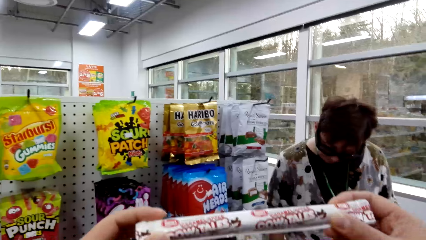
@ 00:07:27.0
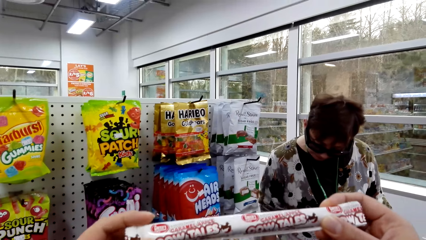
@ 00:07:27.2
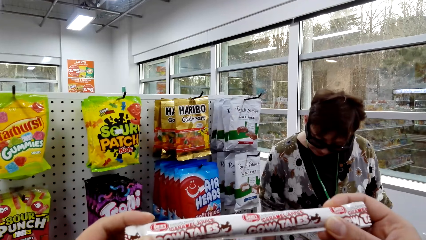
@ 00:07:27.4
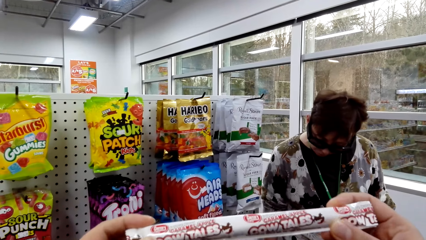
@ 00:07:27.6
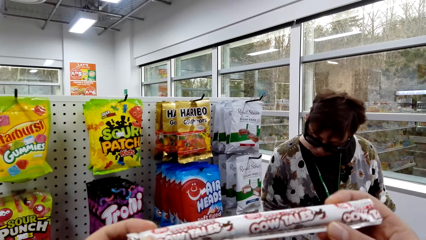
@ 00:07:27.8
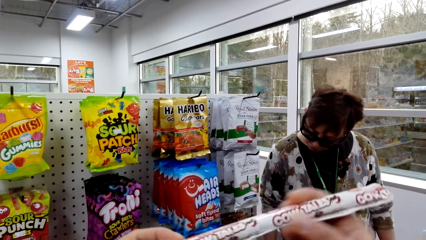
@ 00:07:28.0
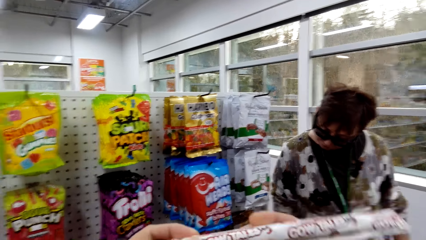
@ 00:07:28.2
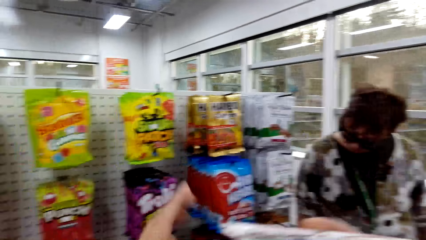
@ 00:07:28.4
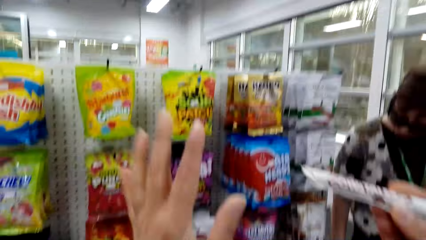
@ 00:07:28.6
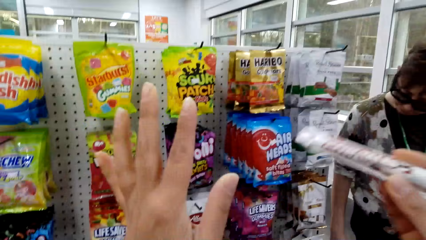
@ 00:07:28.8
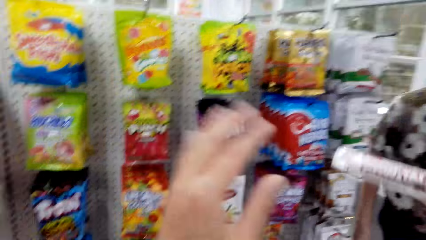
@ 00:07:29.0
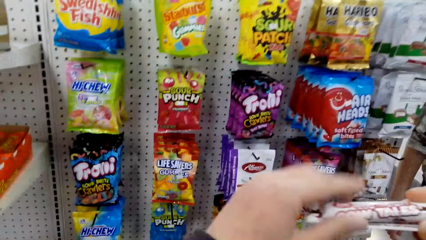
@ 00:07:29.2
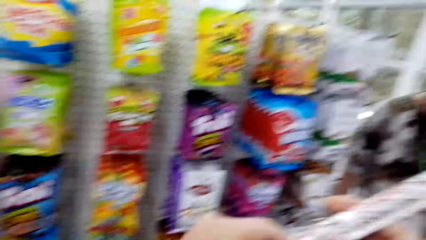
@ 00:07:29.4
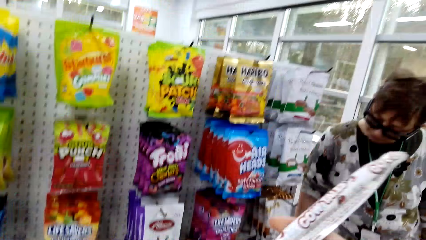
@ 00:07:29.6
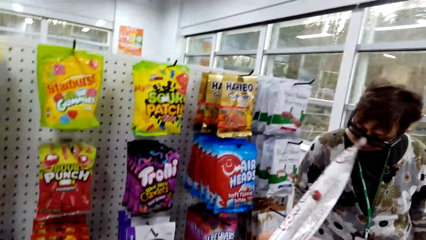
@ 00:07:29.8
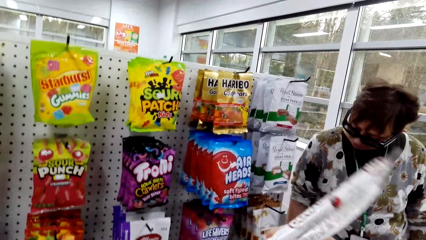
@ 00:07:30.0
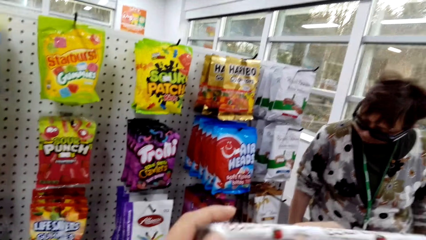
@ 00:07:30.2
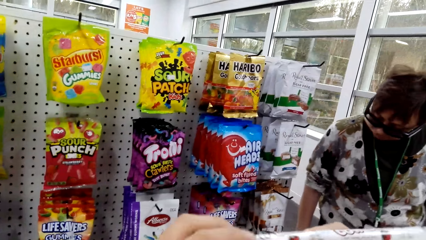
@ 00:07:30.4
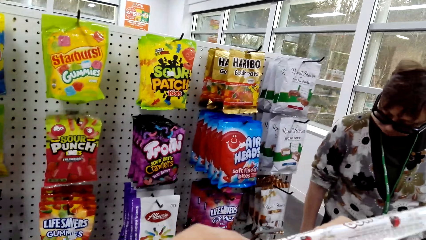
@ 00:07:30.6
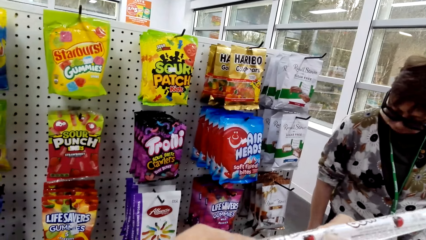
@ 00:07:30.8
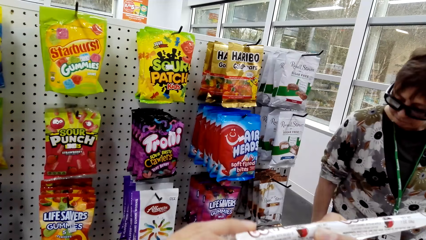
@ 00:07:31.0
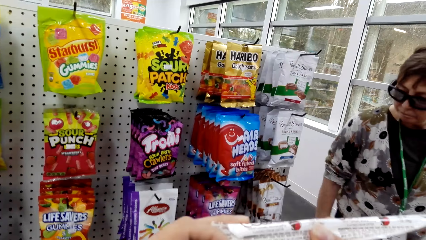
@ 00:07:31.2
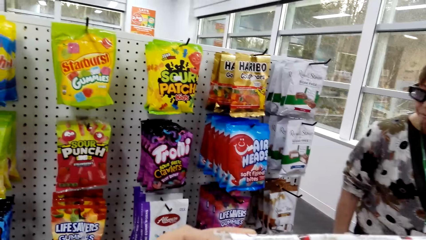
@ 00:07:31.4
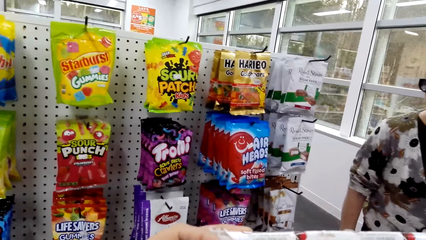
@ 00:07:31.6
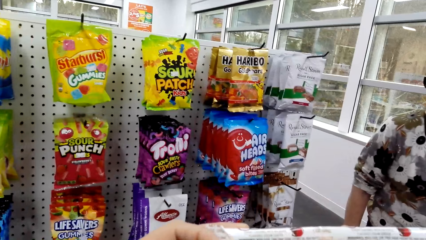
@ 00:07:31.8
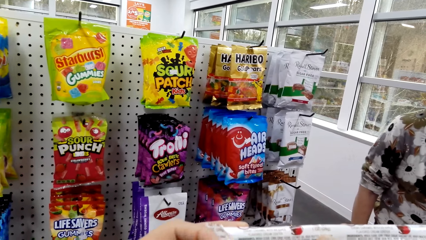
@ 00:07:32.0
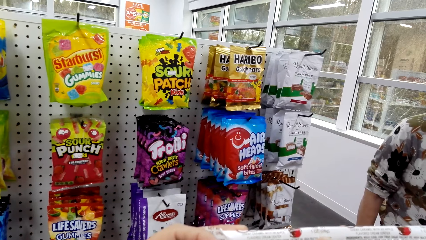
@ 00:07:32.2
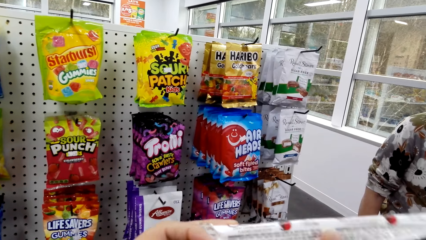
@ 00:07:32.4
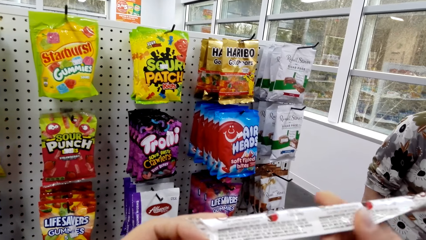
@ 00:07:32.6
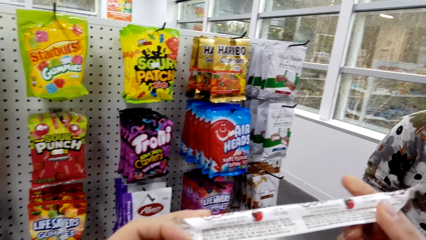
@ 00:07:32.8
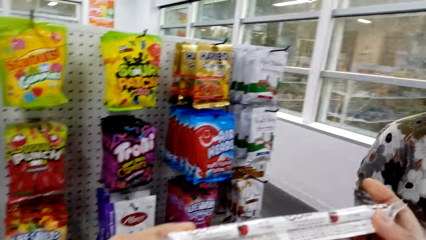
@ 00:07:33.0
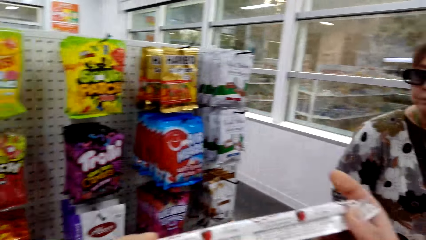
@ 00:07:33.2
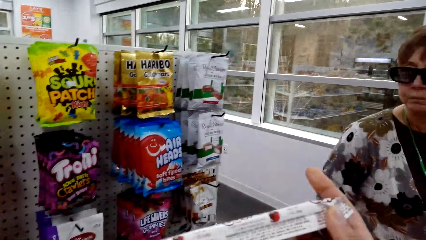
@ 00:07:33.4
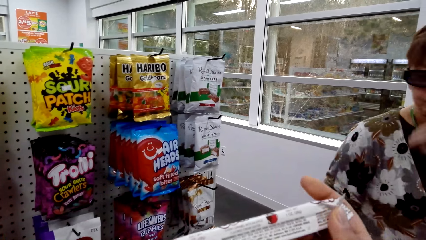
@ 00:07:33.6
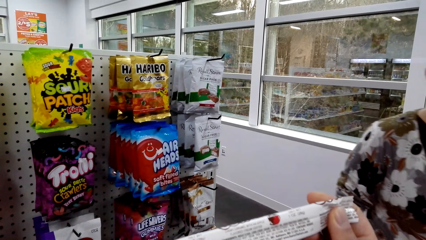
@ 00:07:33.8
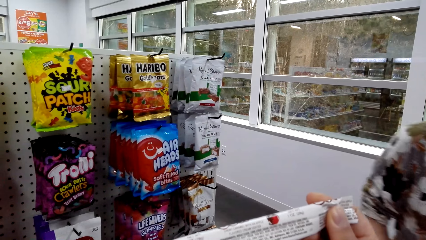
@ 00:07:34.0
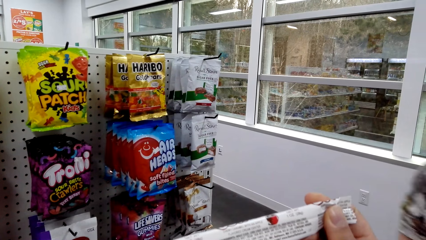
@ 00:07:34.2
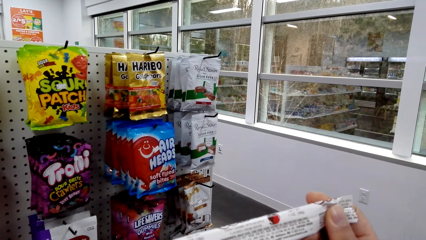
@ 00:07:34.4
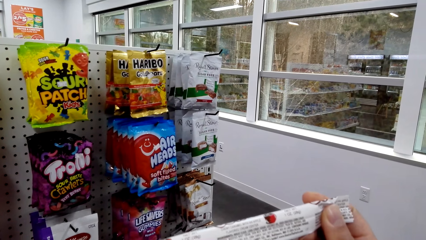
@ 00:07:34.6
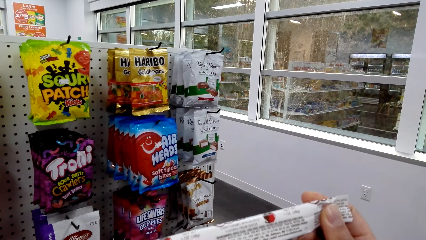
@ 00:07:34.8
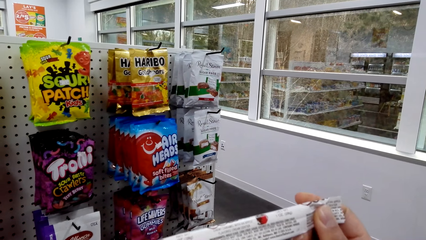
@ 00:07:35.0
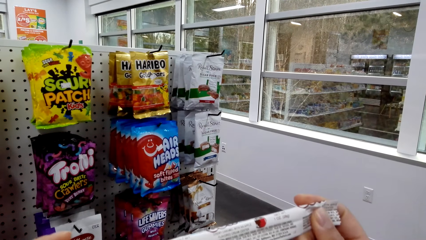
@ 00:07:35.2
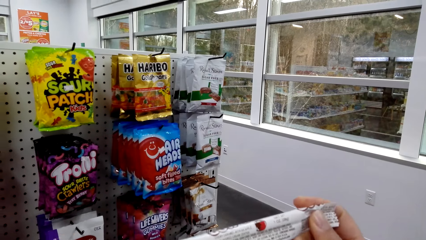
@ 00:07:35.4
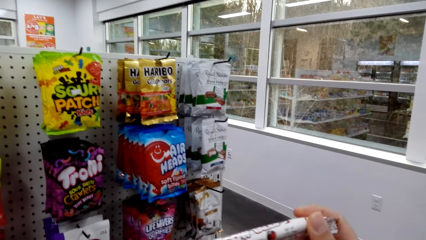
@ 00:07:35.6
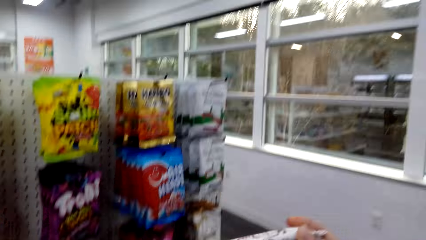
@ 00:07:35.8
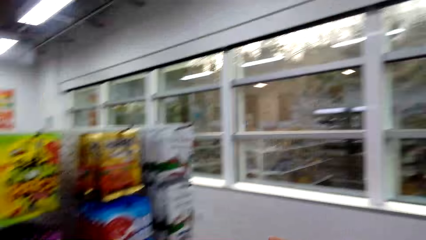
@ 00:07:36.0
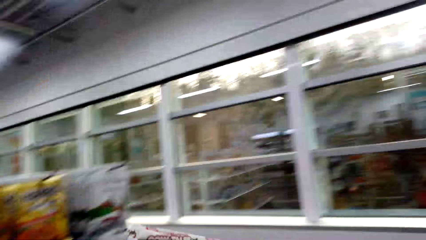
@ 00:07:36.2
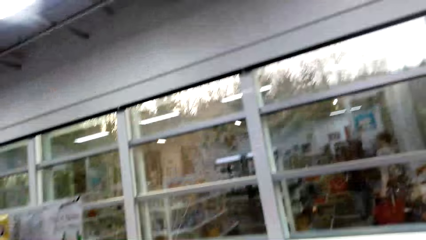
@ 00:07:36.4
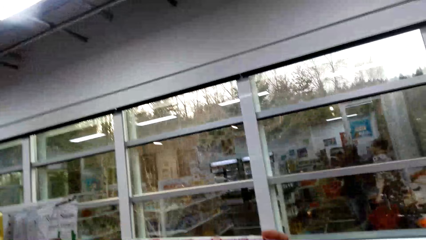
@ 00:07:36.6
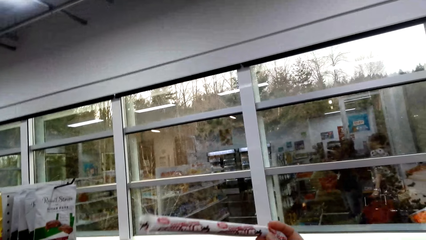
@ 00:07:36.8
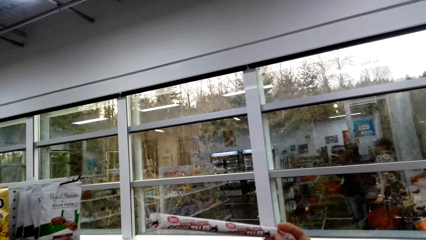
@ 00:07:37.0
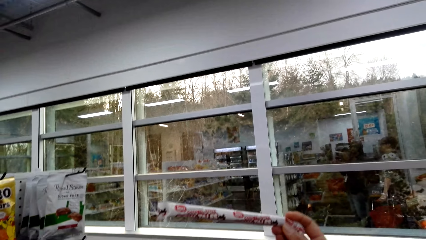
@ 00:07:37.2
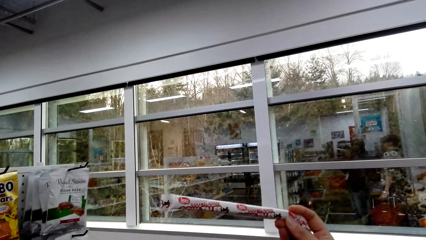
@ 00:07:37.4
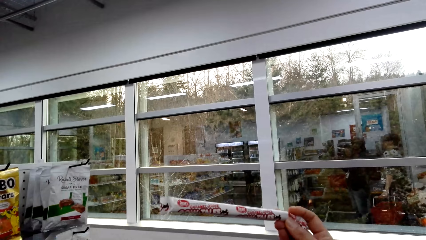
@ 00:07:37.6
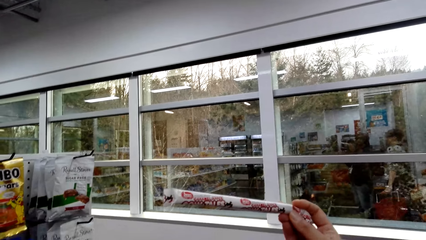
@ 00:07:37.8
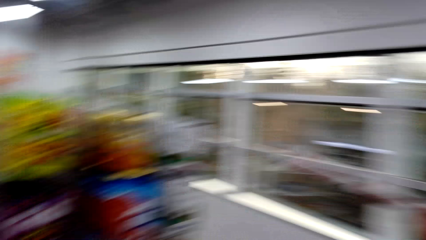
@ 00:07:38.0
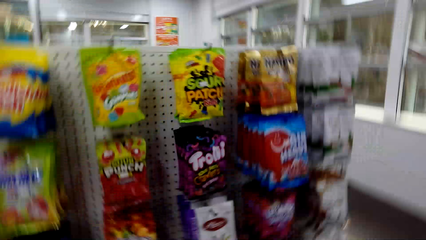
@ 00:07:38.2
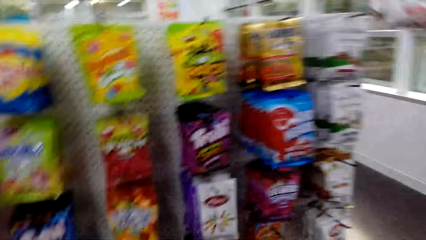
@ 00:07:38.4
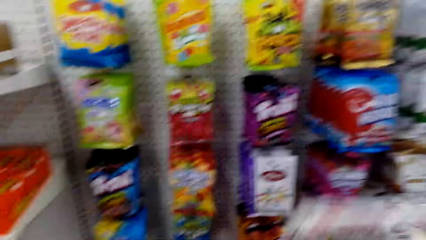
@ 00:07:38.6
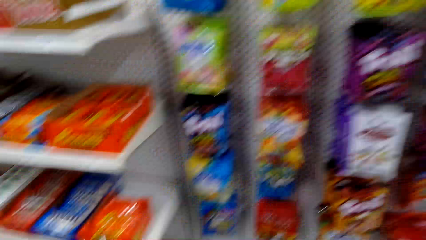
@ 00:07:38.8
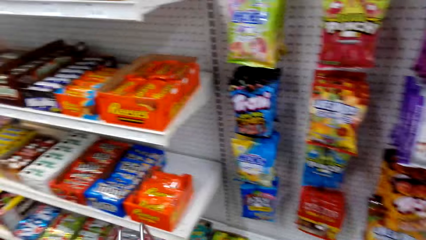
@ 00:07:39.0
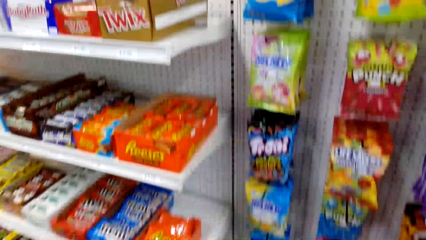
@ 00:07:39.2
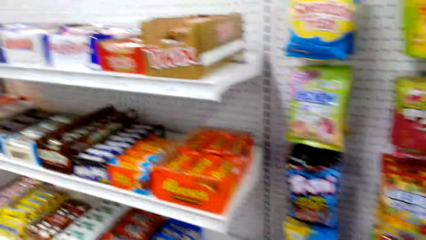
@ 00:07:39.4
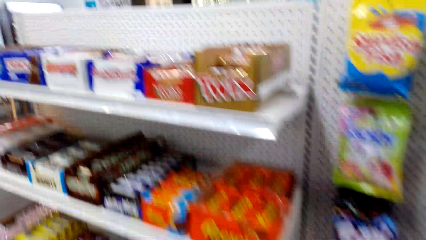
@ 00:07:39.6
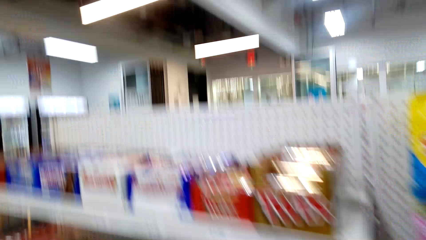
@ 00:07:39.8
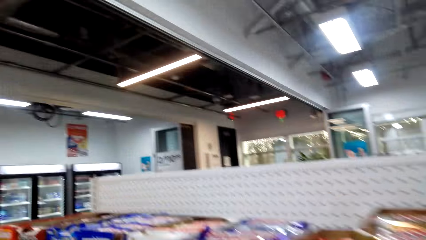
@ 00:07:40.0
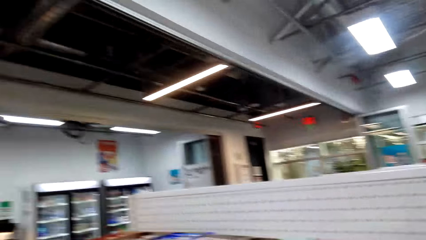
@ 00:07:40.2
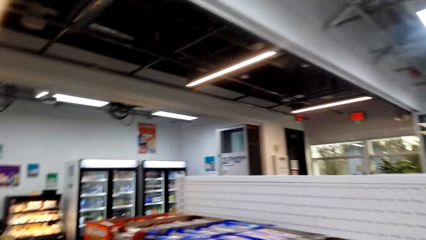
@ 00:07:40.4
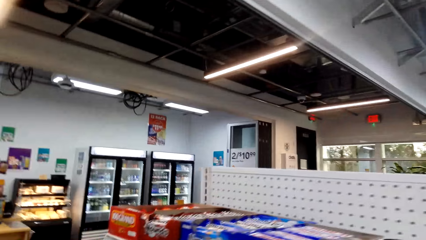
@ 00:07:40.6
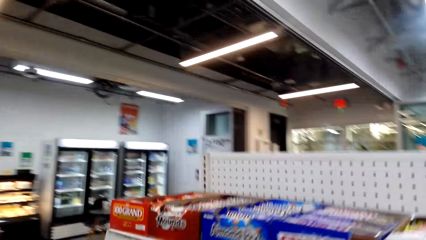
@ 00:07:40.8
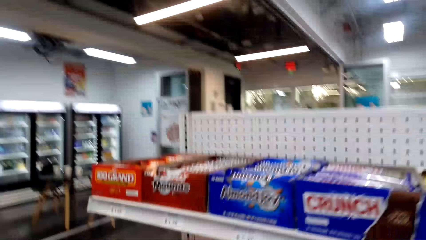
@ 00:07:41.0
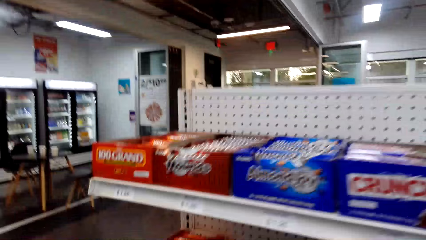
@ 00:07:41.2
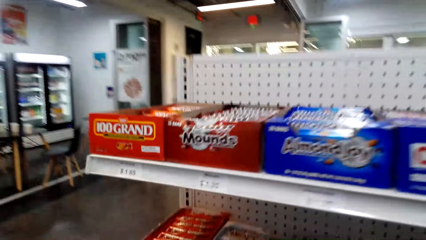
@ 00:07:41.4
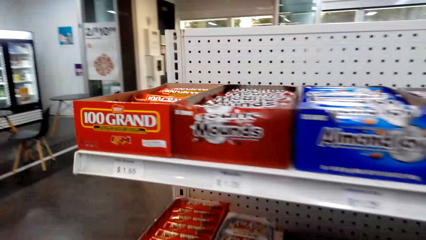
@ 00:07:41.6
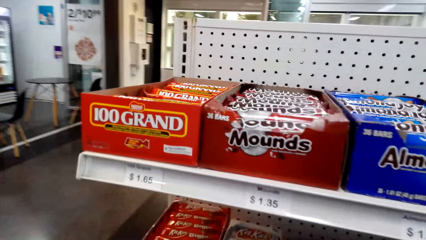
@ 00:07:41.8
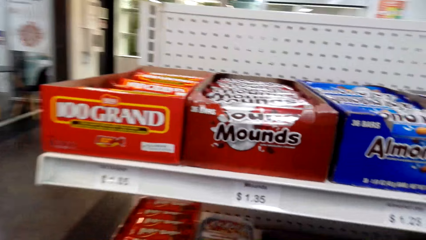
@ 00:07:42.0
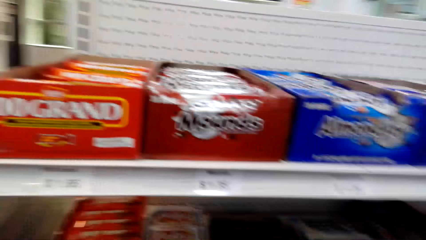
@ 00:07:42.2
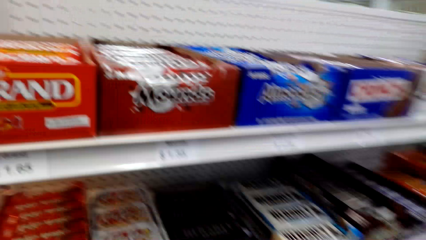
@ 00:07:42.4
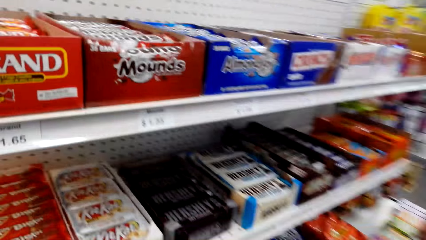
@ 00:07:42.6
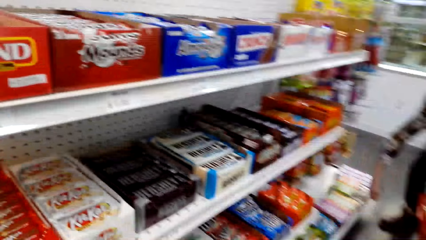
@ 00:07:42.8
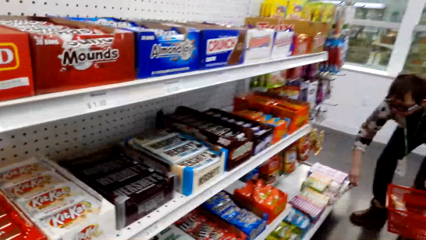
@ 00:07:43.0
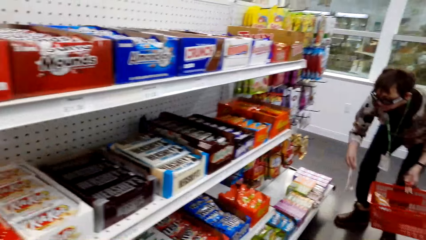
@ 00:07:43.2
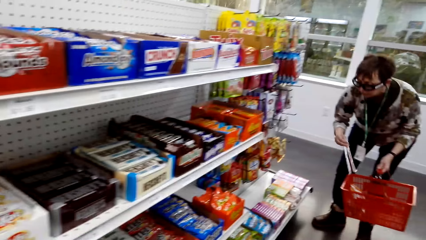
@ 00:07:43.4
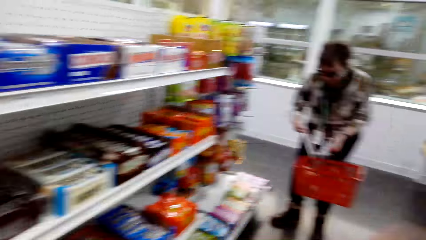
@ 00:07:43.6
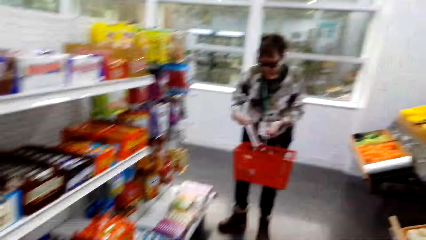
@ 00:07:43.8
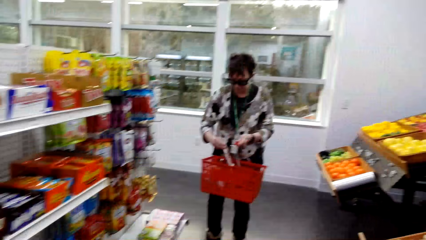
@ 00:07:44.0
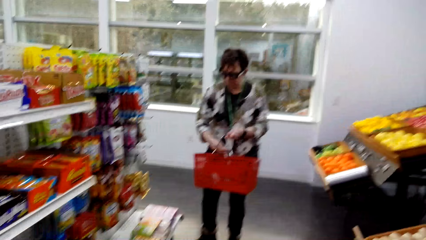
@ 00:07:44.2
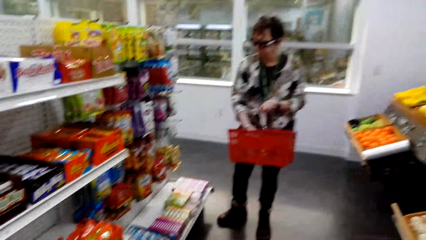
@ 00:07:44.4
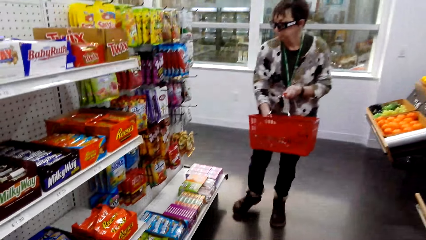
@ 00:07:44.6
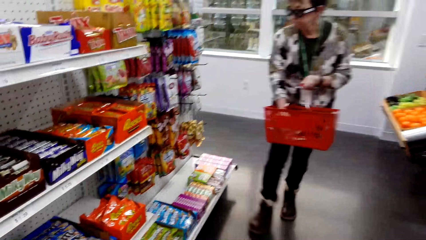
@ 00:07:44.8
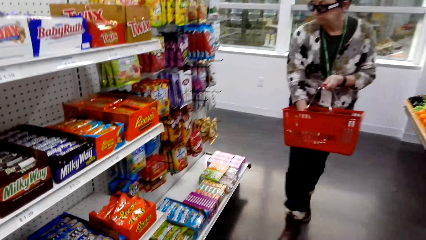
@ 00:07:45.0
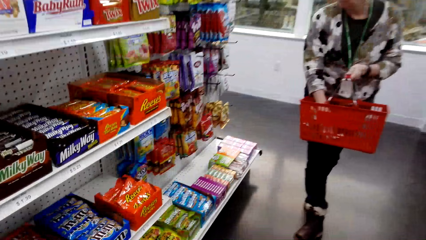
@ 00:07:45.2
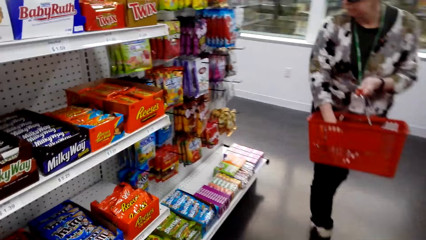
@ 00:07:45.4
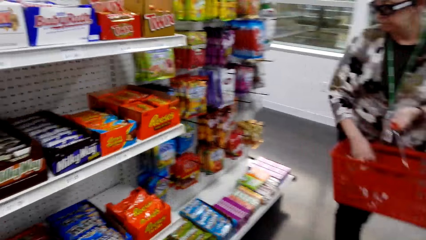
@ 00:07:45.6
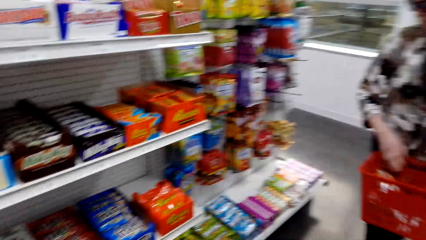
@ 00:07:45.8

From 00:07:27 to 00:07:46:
A woman looks around. The camera wearer moves the hands. They examine the Cow Tale. The woman walks around. The camera wearer looks around. They lift the Cow Tale and walk around. The woman picks up the Cow Tales, drops the Cow Tales and walks around.
